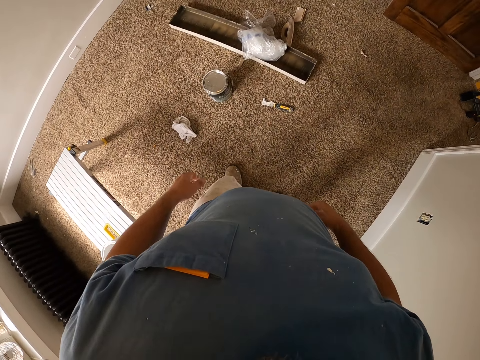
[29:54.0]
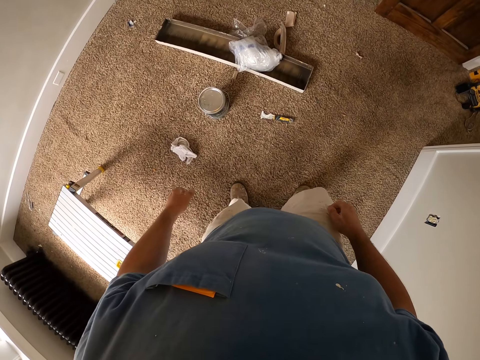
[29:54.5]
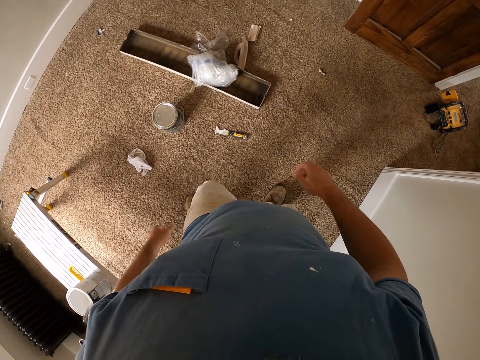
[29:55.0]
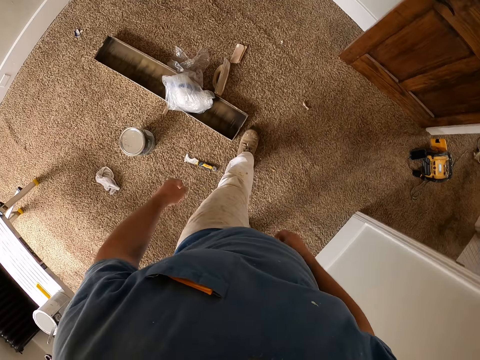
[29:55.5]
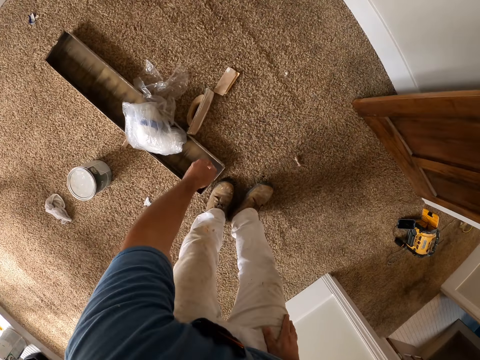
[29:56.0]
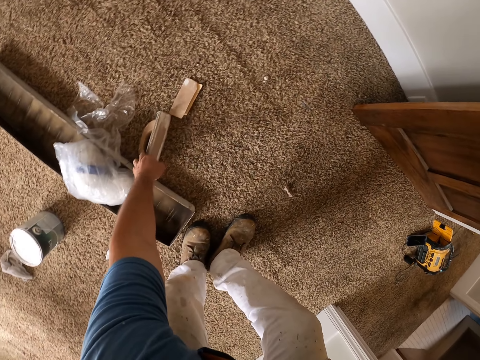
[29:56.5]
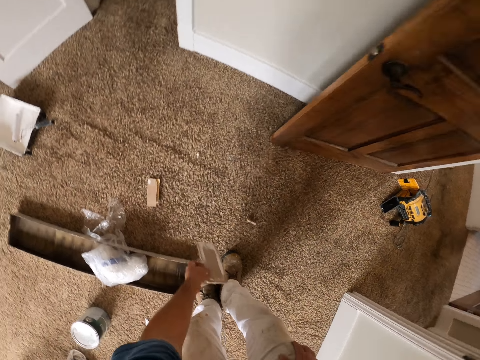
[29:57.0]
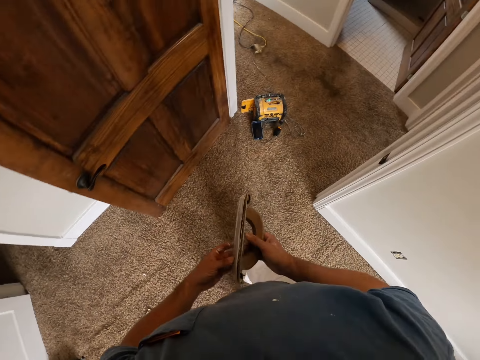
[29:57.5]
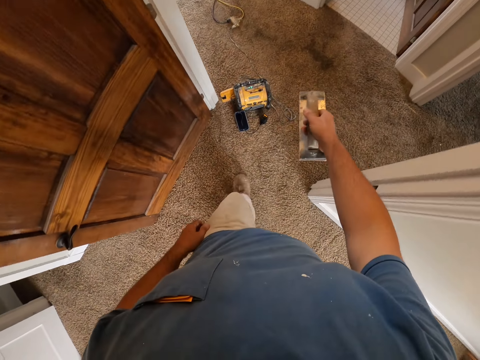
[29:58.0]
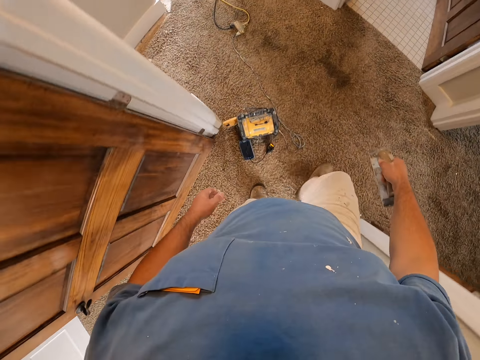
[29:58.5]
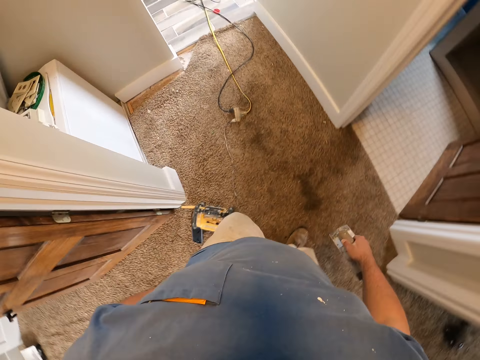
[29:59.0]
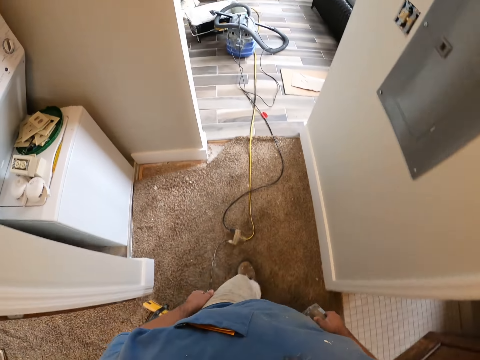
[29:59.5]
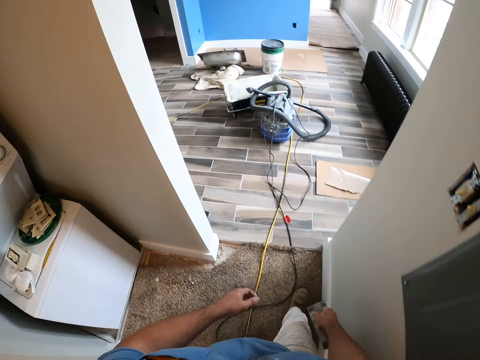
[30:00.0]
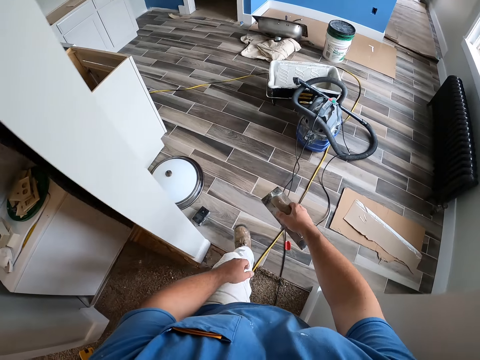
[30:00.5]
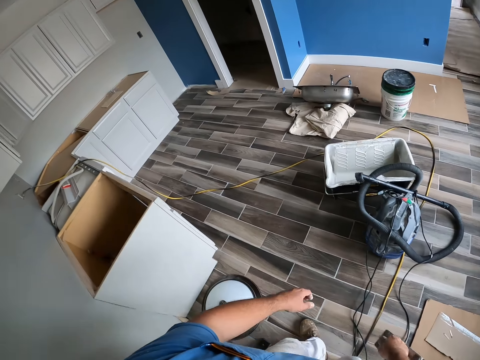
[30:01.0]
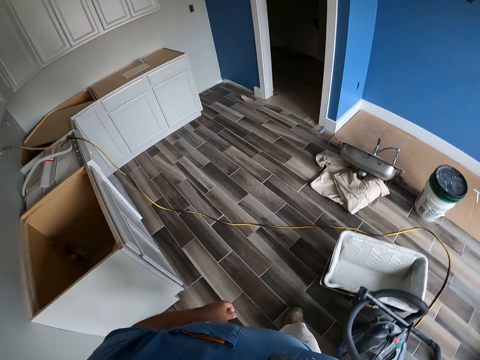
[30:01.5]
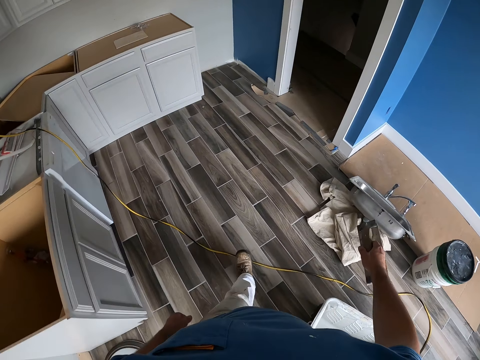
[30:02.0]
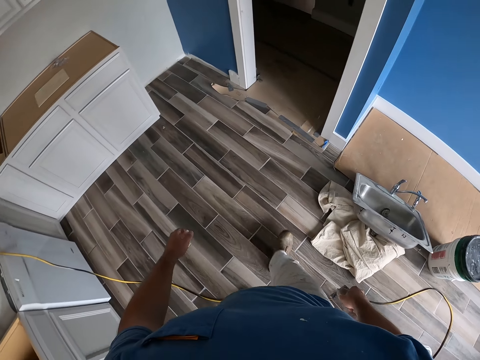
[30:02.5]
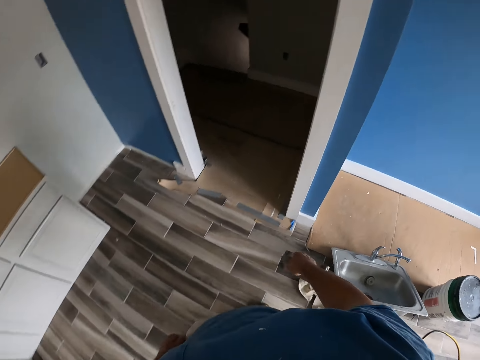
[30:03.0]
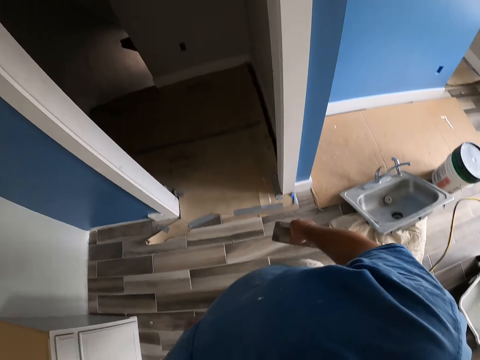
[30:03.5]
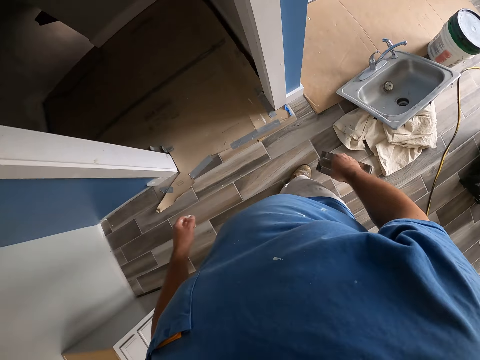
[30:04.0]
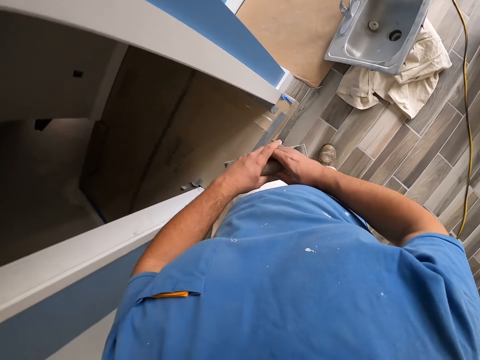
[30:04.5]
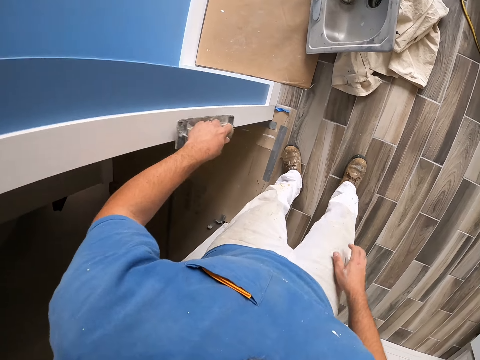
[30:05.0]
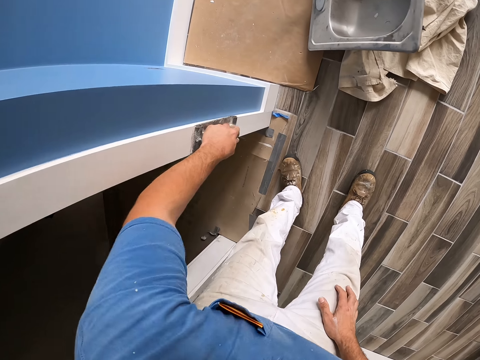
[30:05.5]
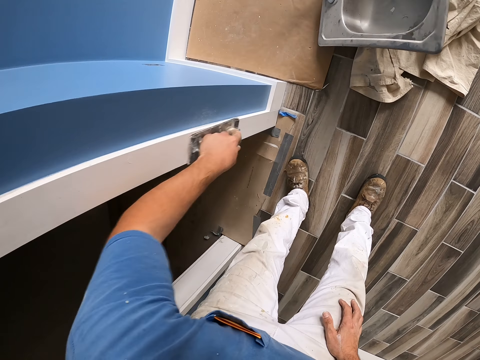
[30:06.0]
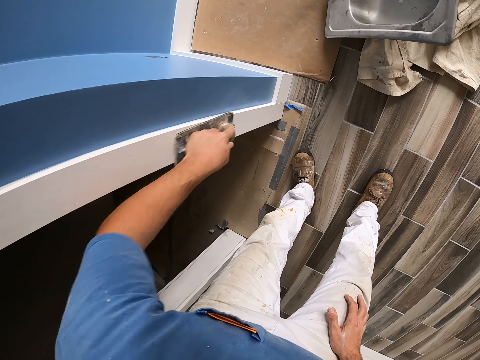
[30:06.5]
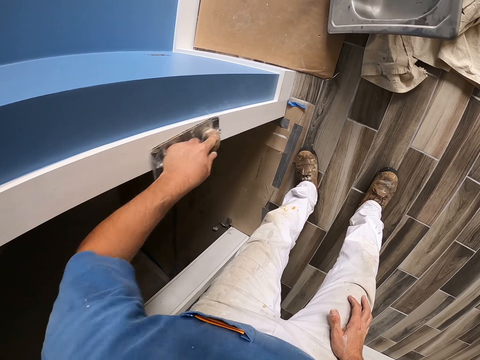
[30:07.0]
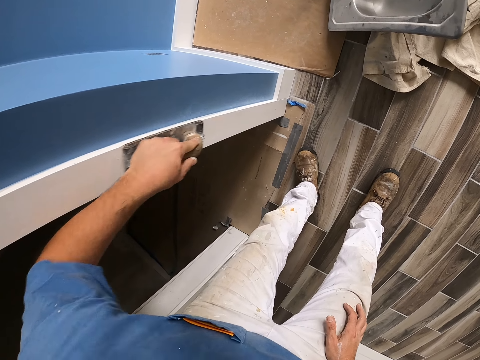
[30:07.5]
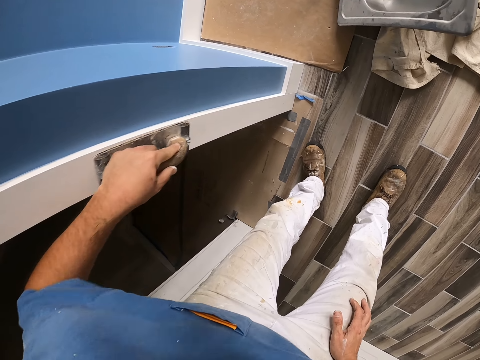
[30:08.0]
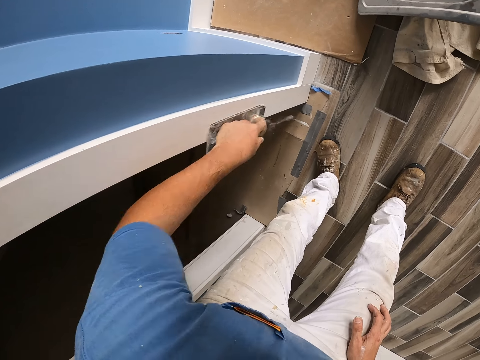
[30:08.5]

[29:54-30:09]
The camera wearer walks around the room. He picks up a hand sander on the floor with his left hand. He passes the hand sander from his left hand to his right hand. He walks out of the room. He walks into a room. He passes the hand sander from his right hand to his left hand. He smoothens the wall or the frame of the door with the hand sander in his left hand.

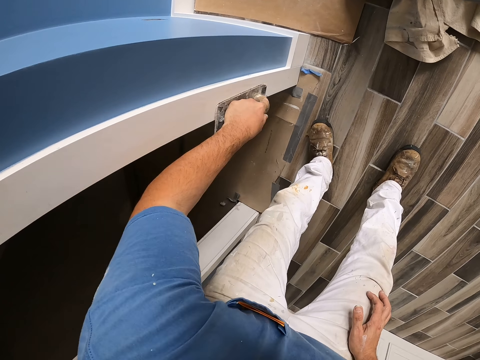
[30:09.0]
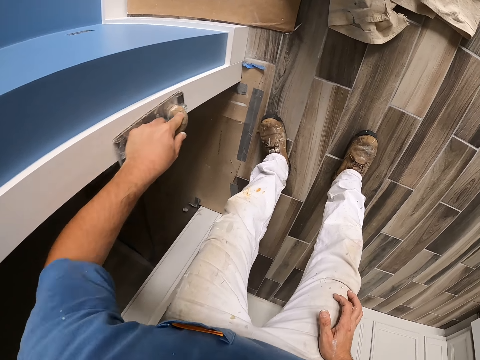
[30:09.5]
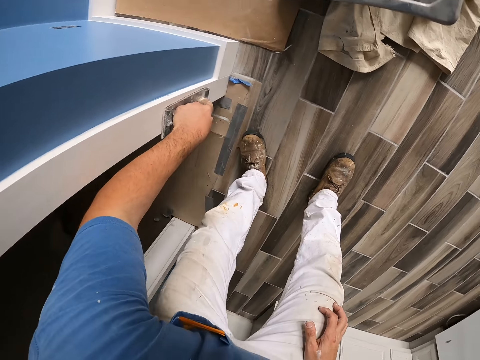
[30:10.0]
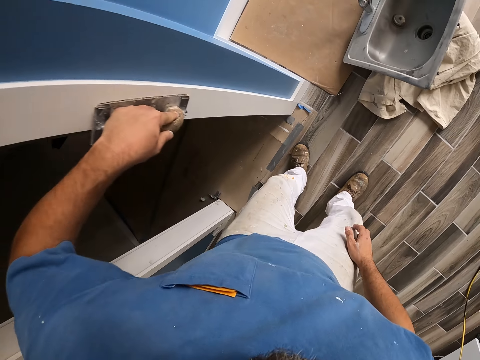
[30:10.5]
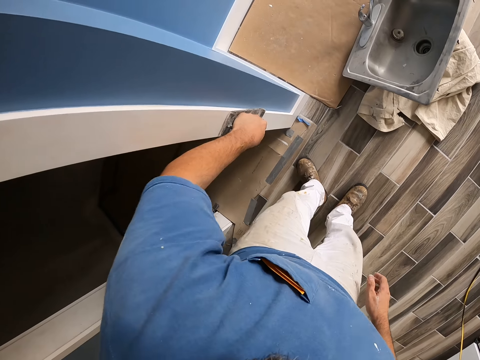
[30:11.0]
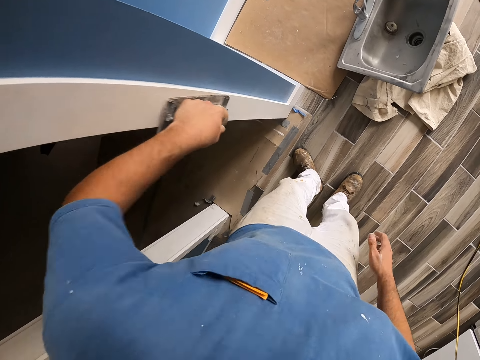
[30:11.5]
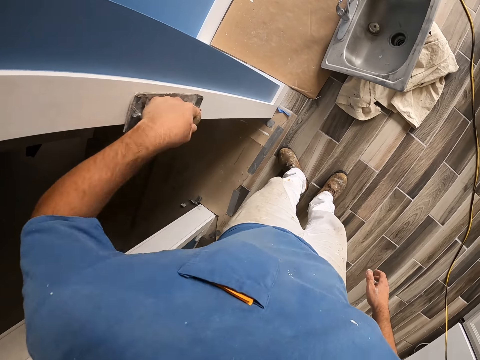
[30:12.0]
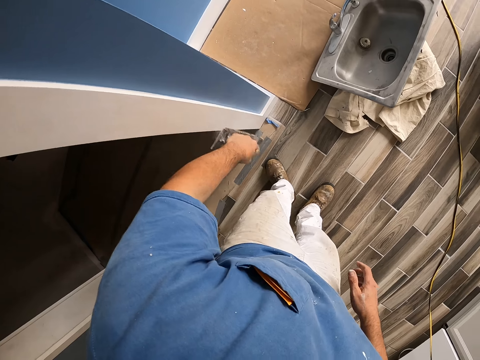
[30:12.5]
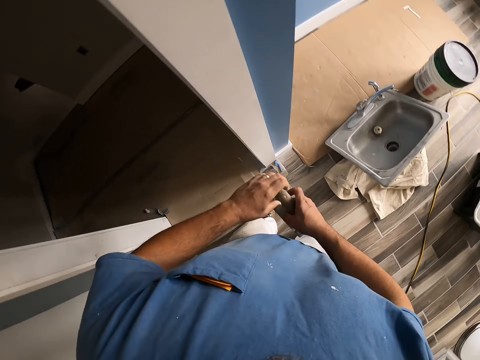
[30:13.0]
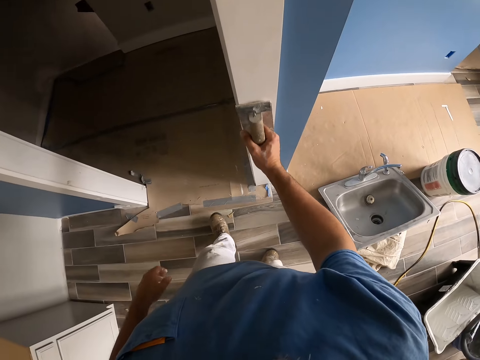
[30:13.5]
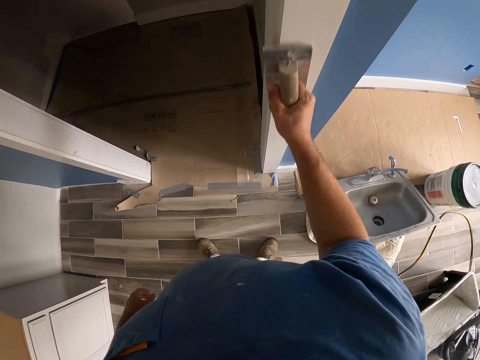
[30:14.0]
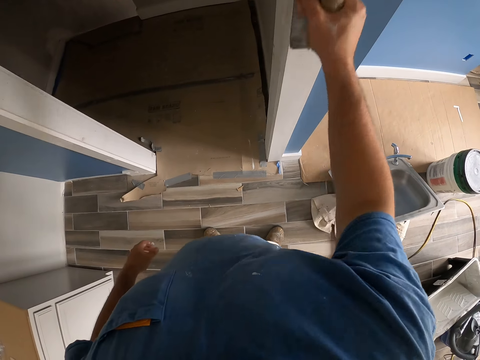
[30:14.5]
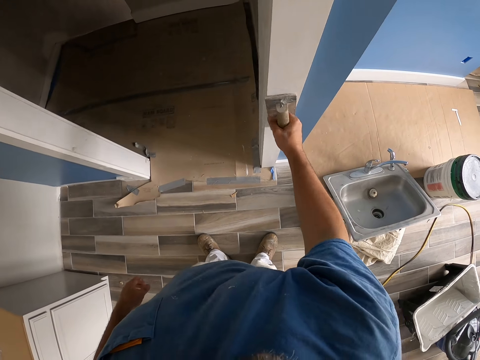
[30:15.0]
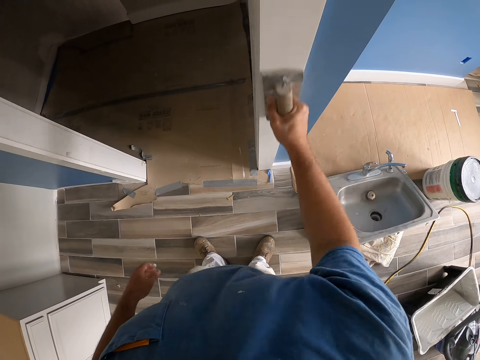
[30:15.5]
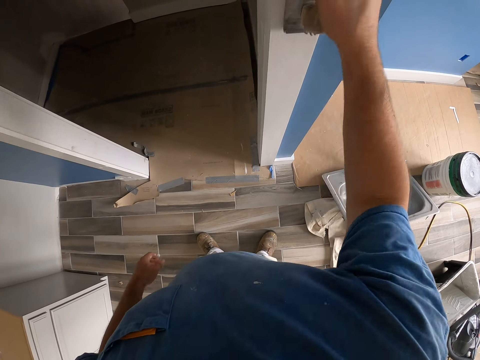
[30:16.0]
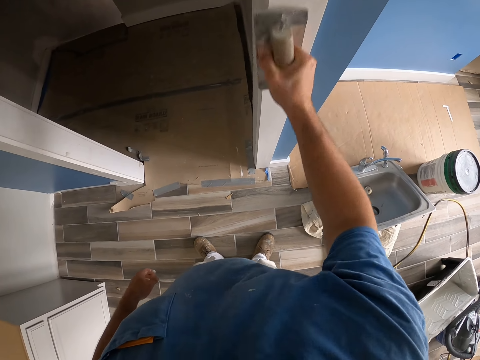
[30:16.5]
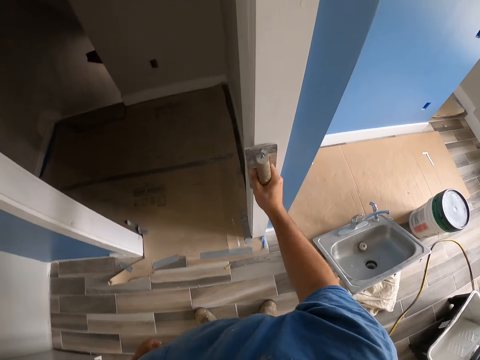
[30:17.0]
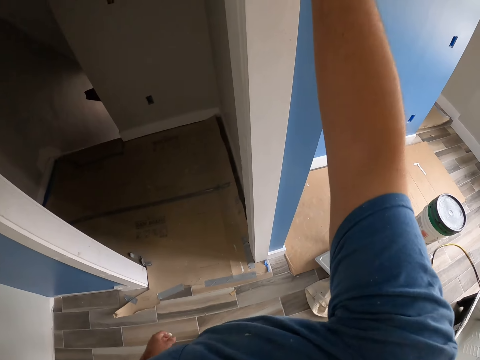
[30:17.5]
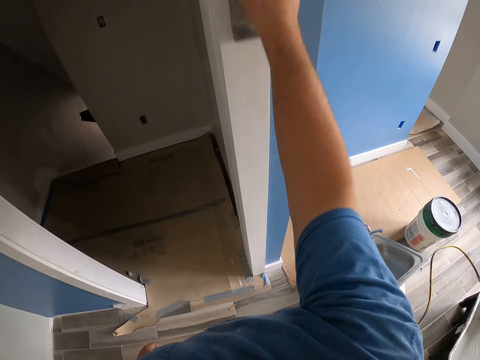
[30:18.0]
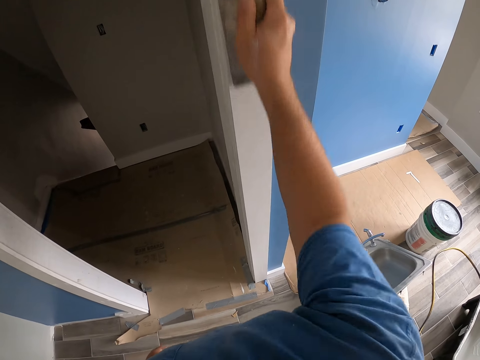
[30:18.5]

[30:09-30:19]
The camera wearer passes the hand sander from his left hand to his right hand. He smoothens the wall or the frame of the door with the hand sander in his right hand.

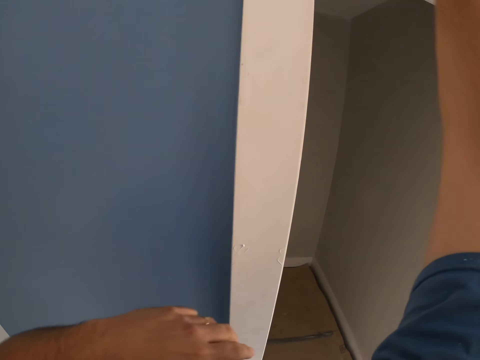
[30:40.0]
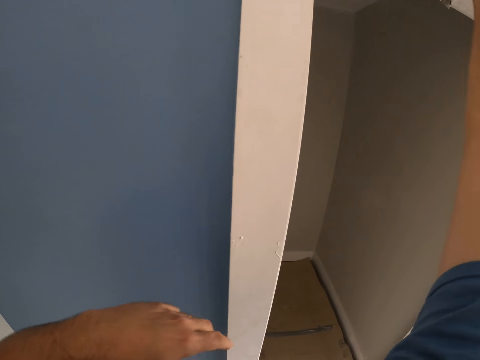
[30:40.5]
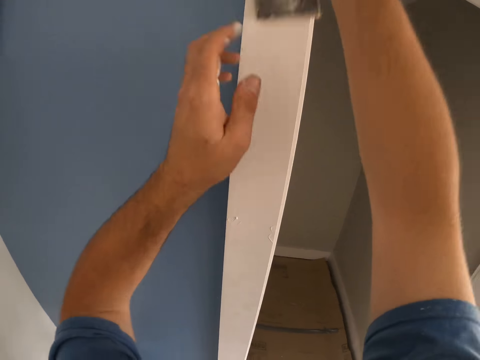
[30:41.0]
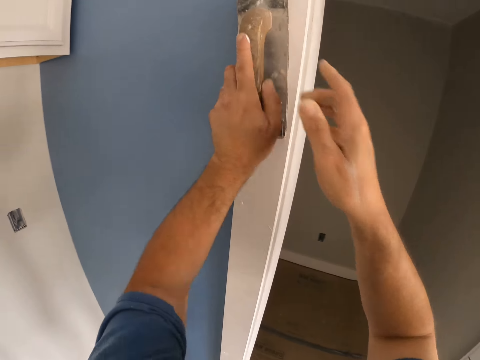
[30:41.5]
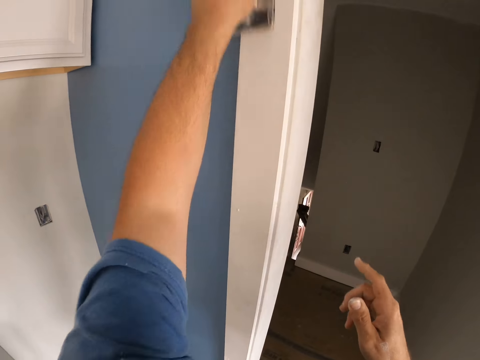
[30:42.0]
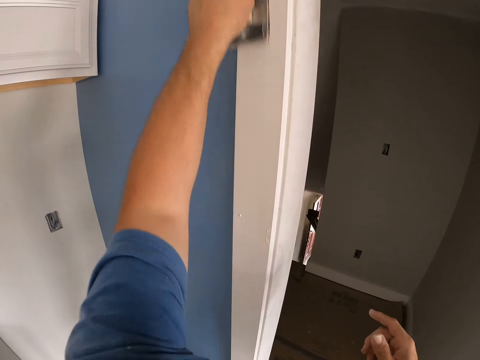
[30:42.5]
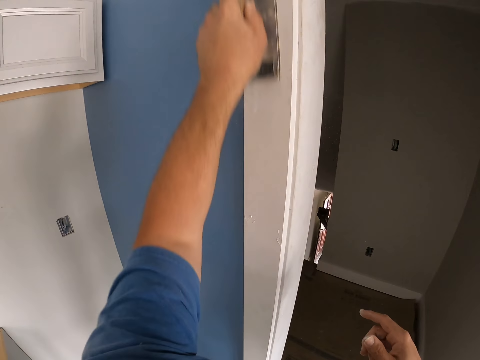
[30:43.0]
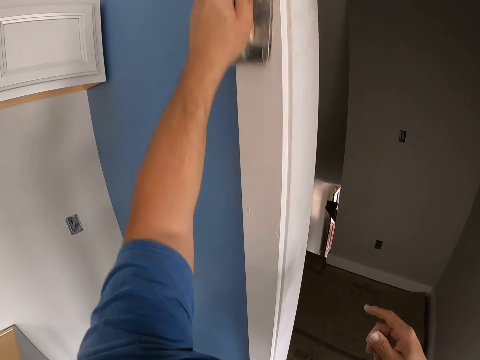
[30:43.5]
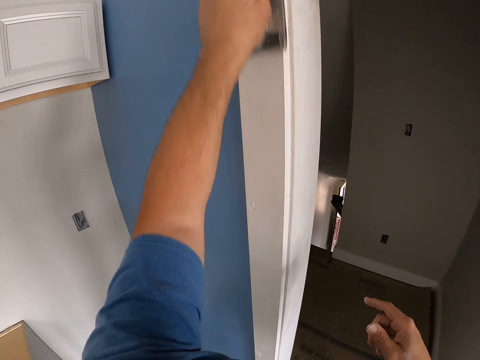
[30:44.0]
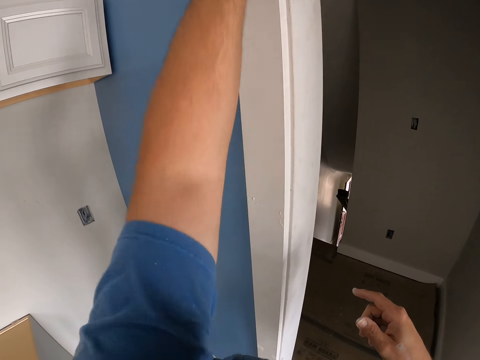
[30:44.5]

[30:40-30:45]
The camera wearer passes the hand sander from his right hand to his left hand. He smoothens the wall or the frame of the door with the hand sander in his left hand.
